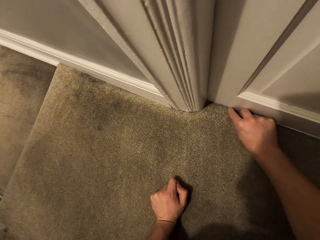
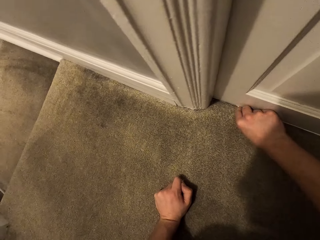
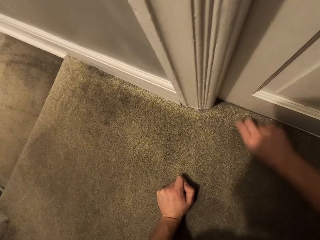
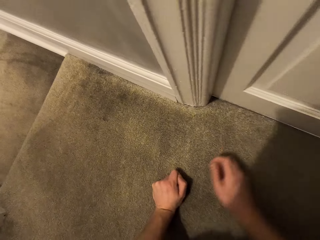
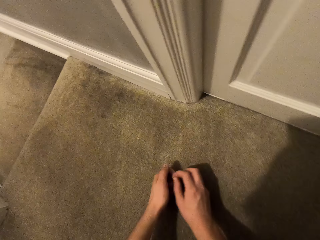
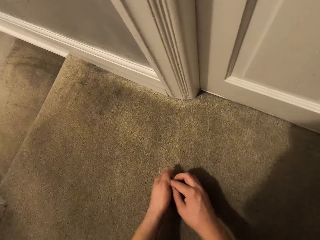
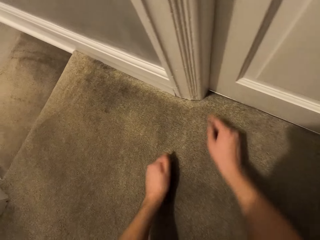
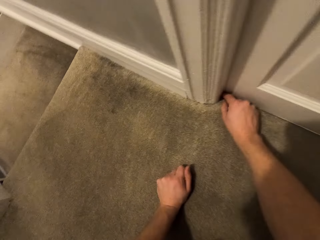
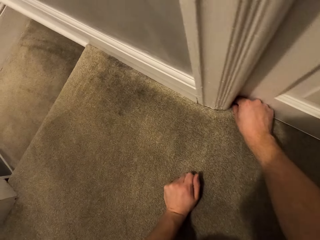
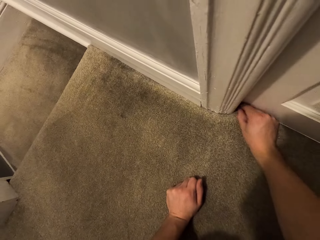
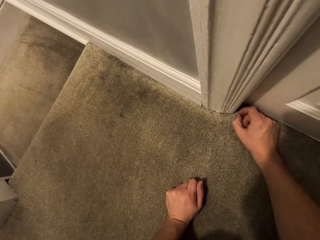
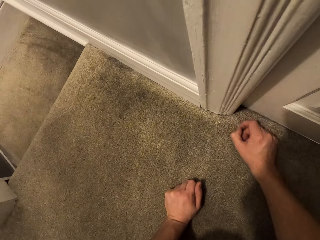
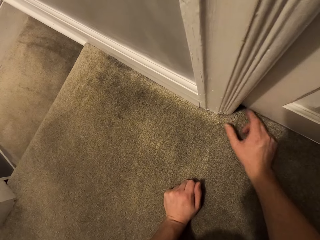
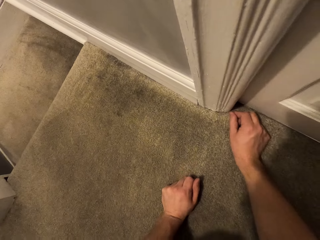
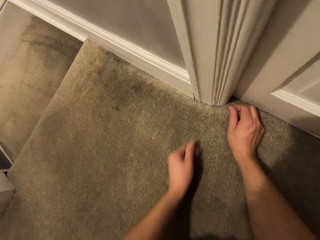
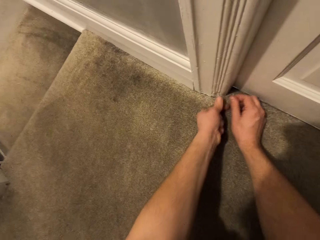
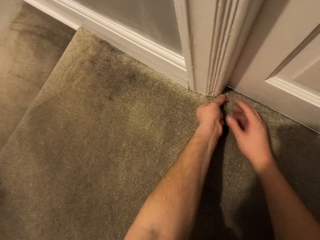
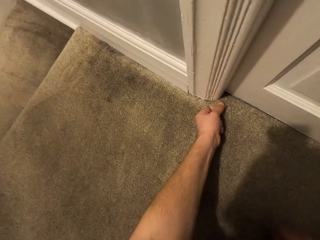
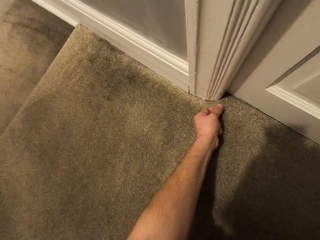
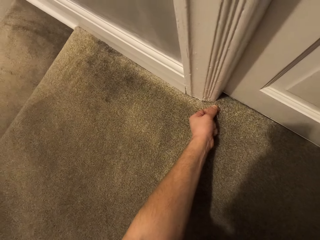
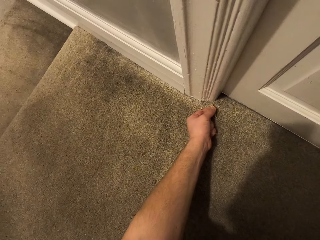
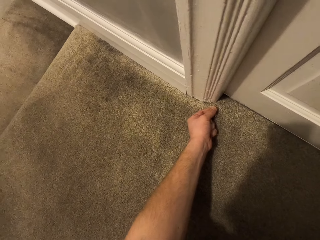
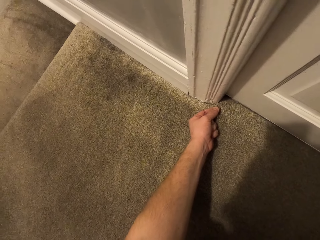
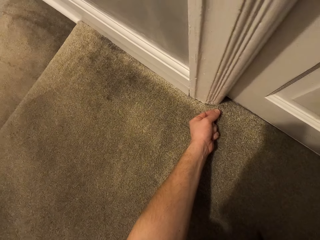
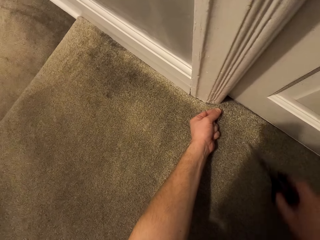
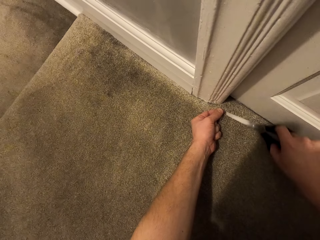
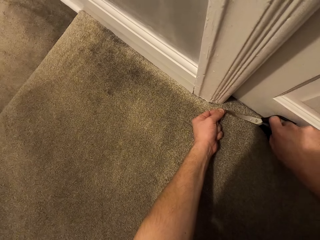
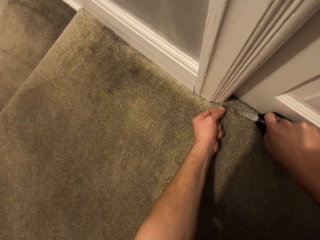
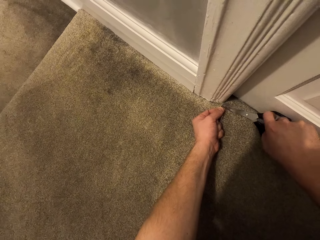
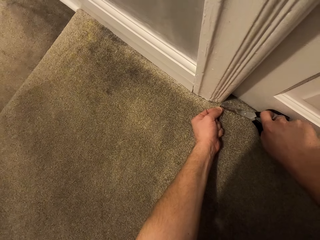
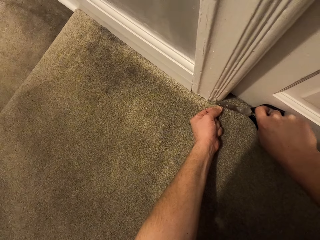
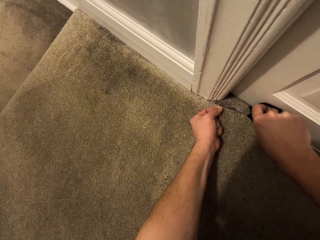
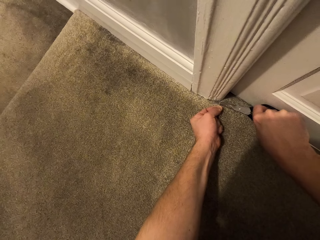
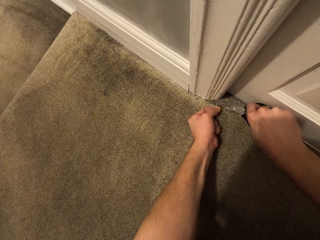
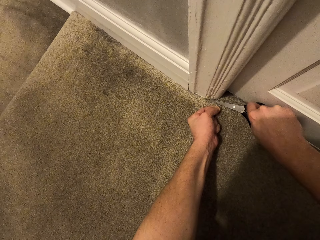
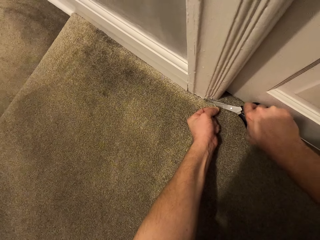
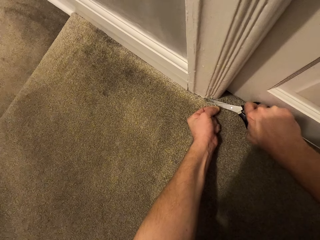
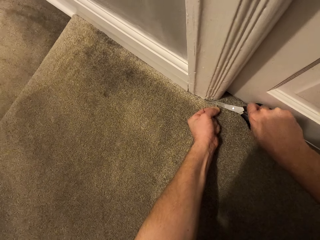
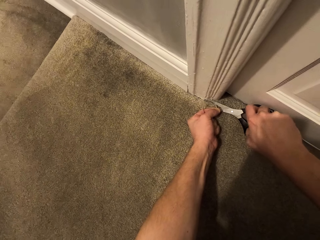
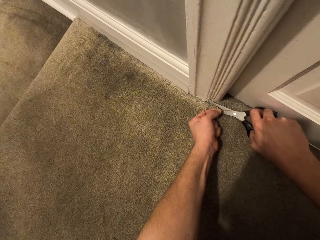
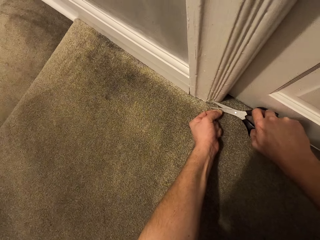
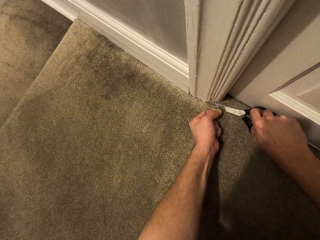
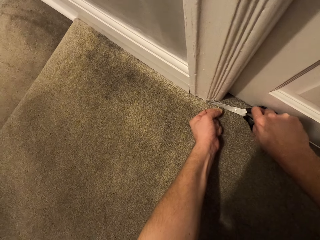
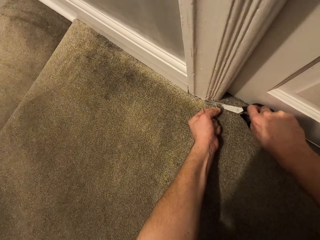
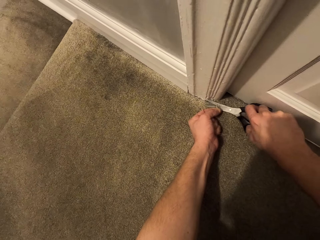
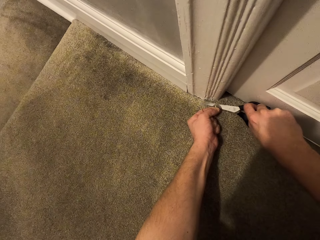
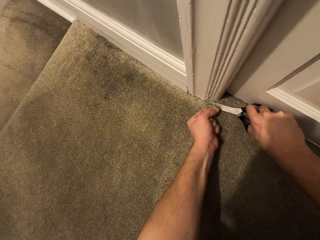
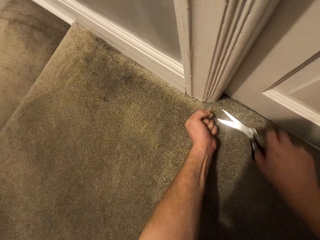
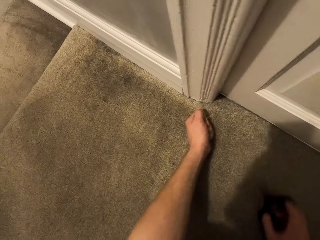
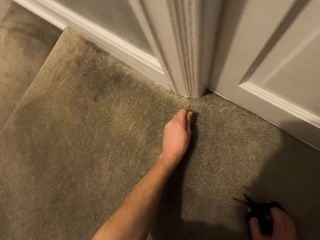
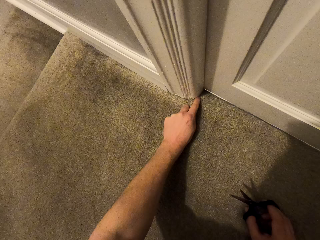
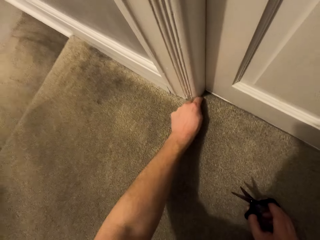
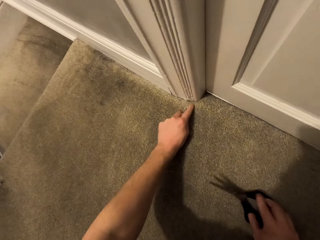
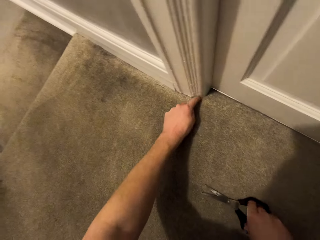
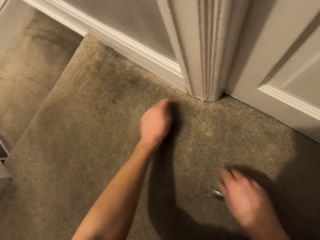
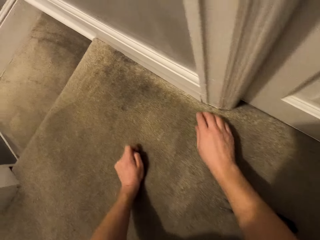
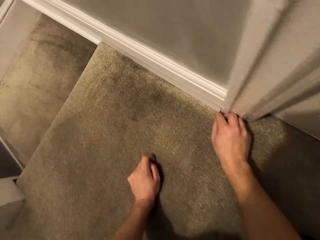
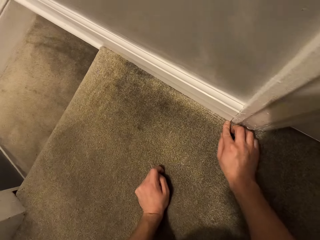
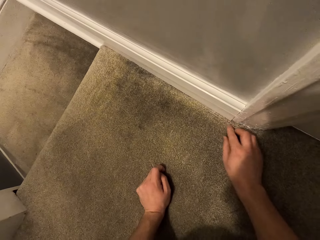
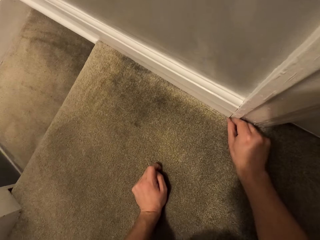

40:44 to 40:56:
The camera wearer picks a thread near the wooden surface. He adjusts the floor mat to the floor. He puts the thread on his left hand. He puts his hands next to the wooden surface. He puts his hands next to the wooden surface again. He pulls out the thread from the mat. He holds the thread near the wooden surface. He holds the thread with the left hand. He cuts the thread from the mat with scissors. He places the scissors on the thread. He cuts the thread. He pulls back his hand. He moves his index finger across the carpet. He holds the thread on the carpet.

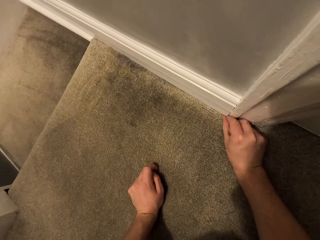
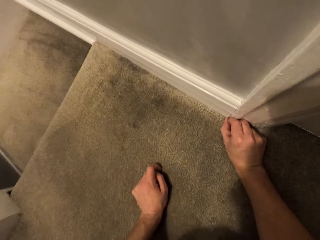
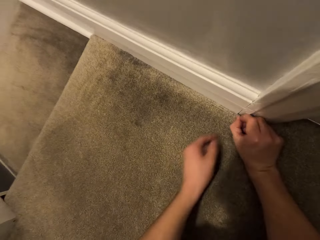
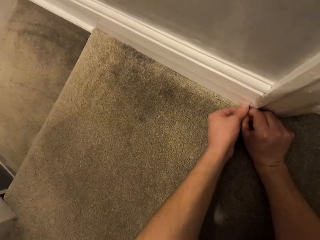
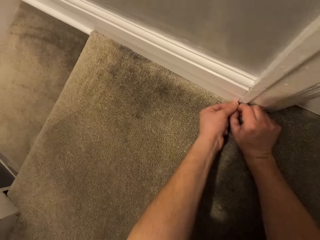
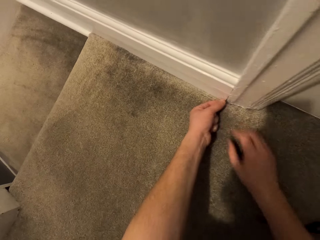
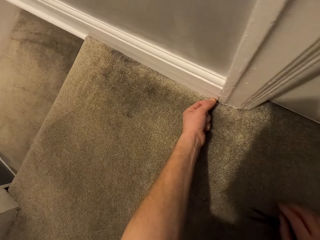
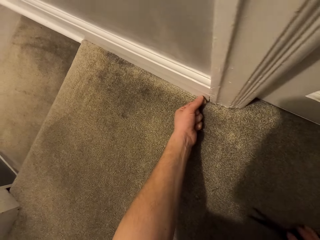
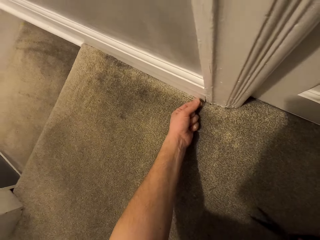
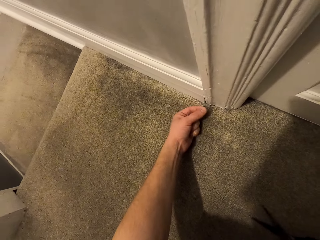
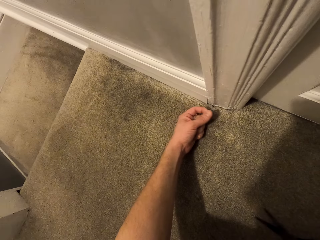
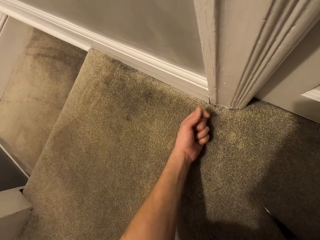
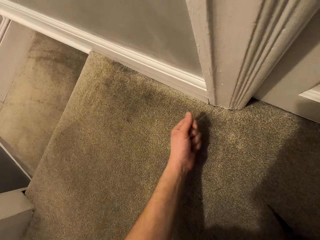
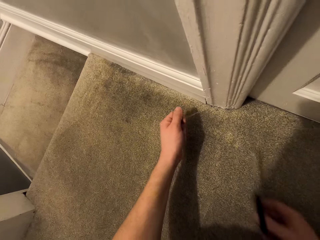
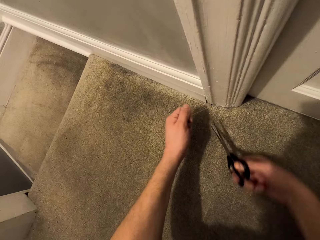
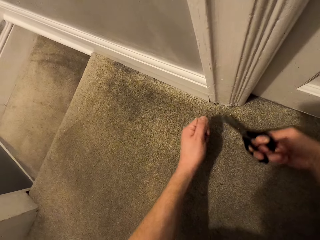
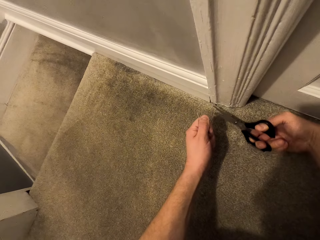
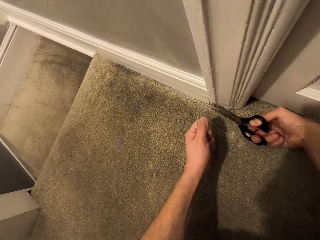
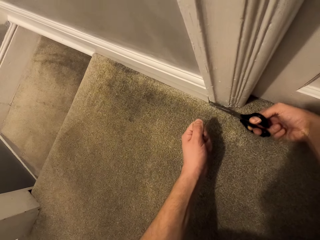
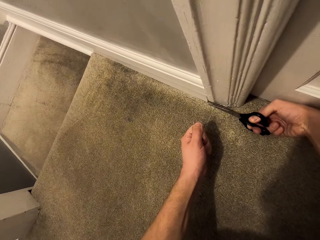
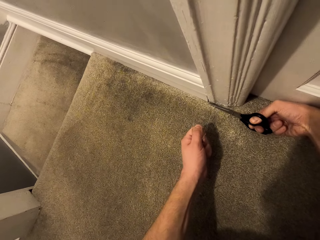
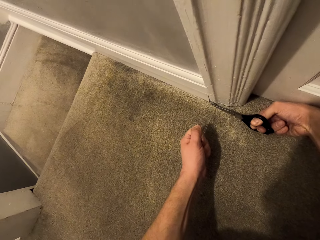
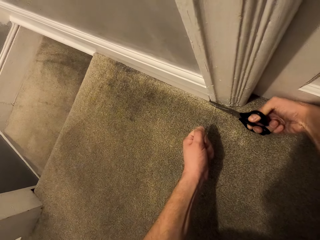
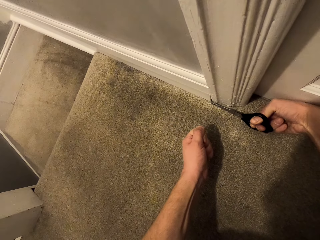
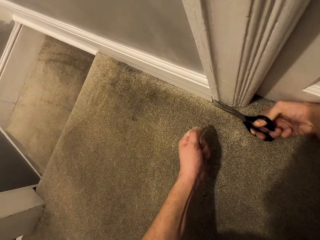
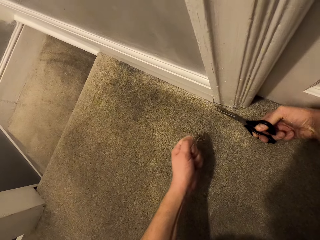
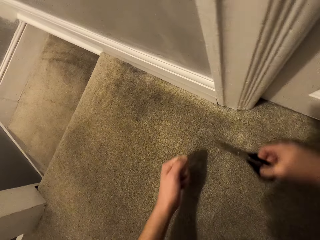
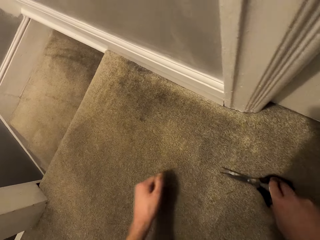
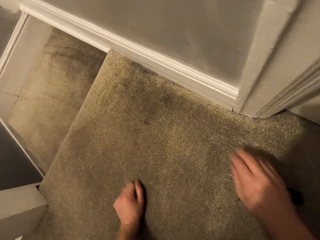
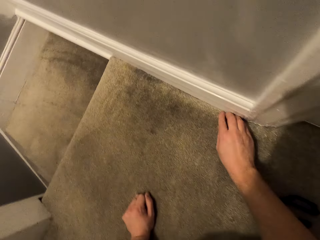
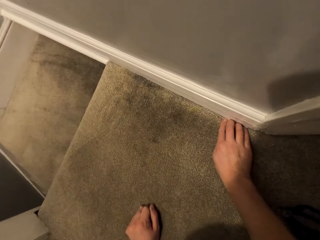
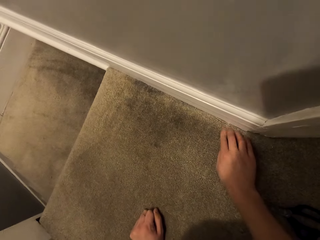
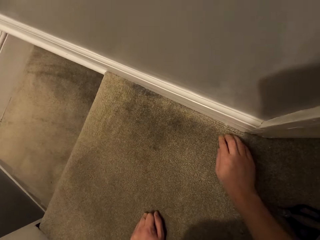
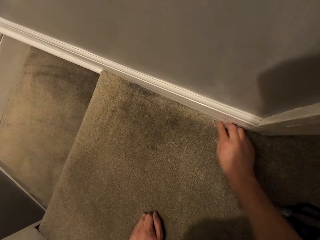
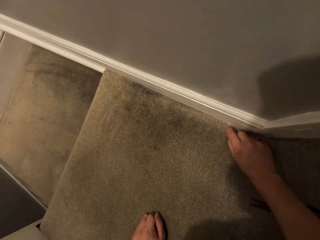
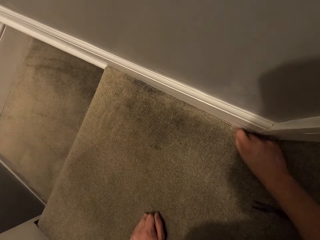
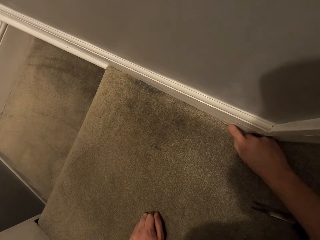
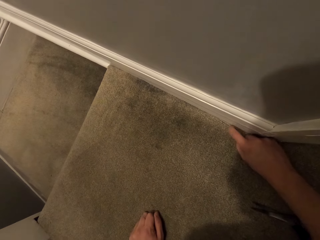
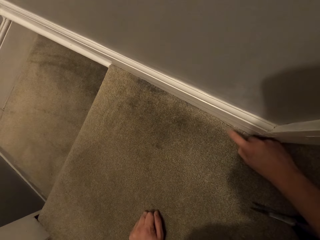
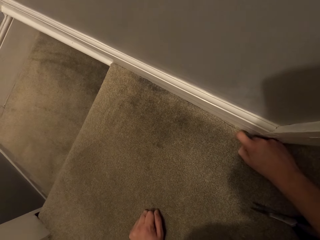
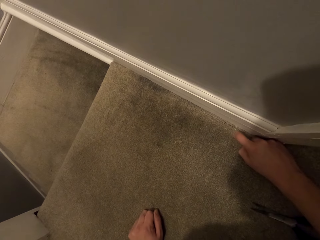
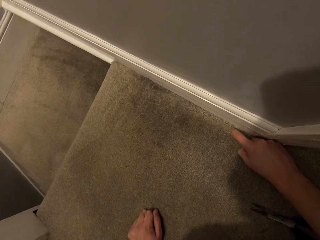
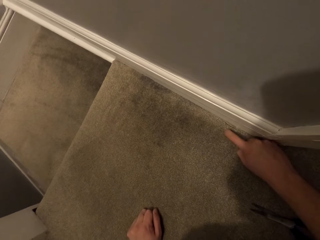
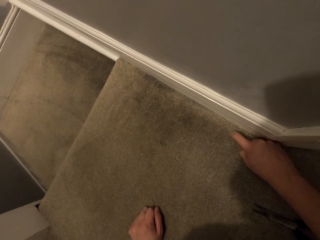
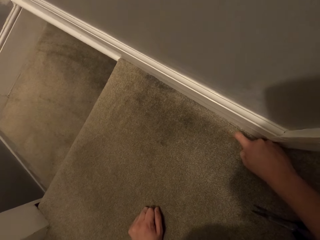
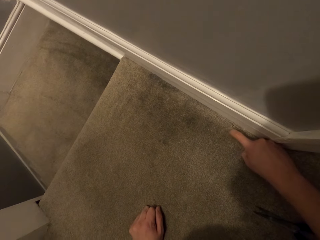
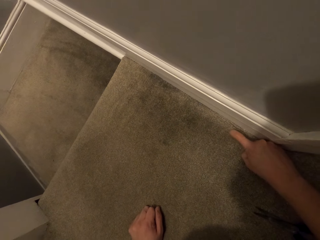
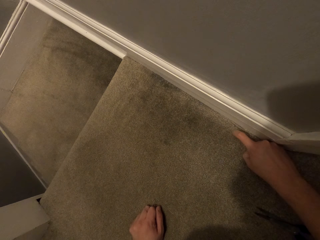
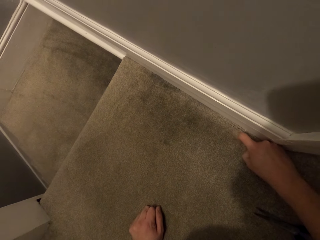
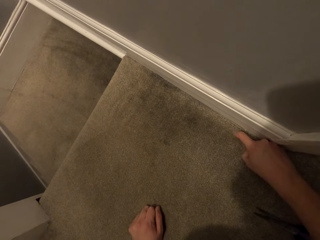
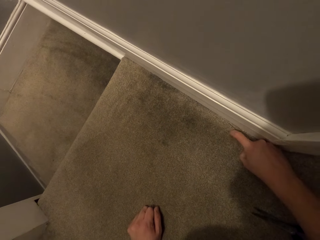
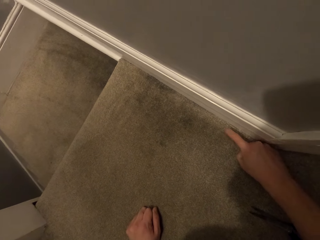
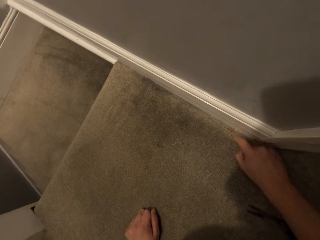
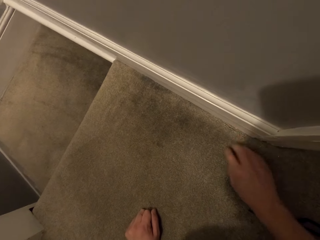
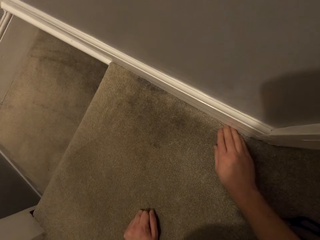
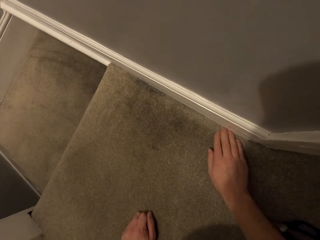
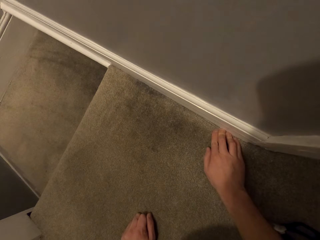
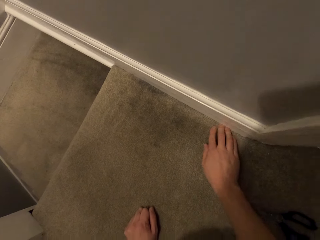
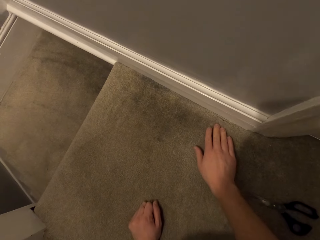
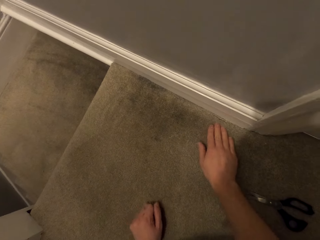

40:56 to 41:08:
The camera wearer pulls threads off the mat. They hold the thread with the left hand. They pull the thread. They cut the thread from the mat with scissors. They place the scissors on the thread. They move their hands back. They put the scissors on the carpet. They move their hand on the carpet. They pull threads off the mat. They scratch the carpet with their hand. They scrub dust from the mat with their finger.
